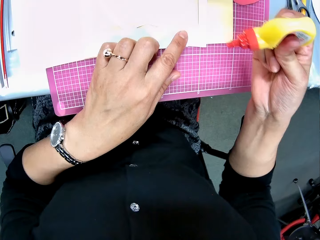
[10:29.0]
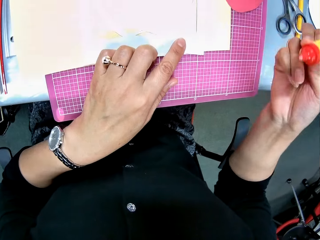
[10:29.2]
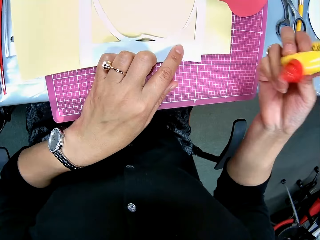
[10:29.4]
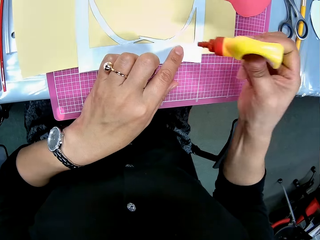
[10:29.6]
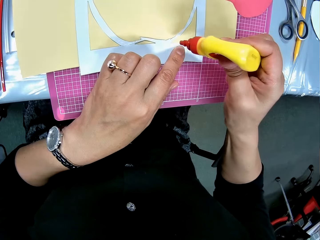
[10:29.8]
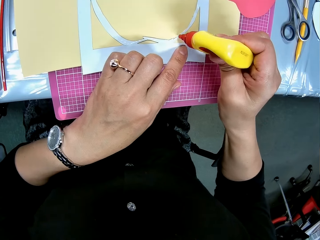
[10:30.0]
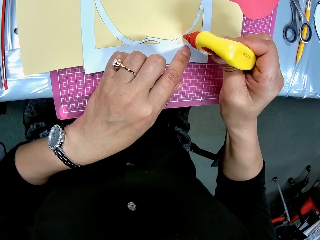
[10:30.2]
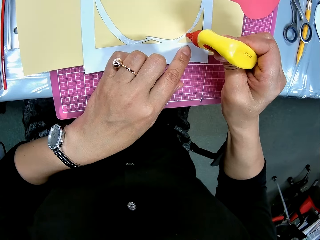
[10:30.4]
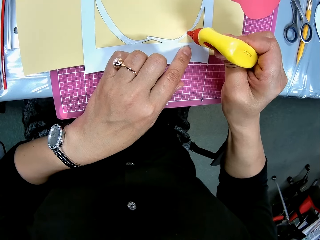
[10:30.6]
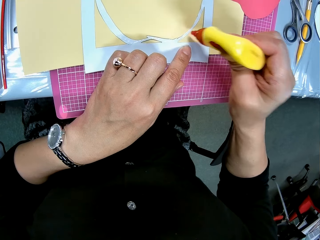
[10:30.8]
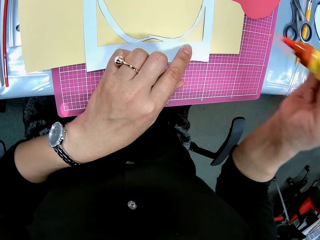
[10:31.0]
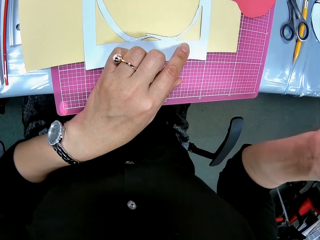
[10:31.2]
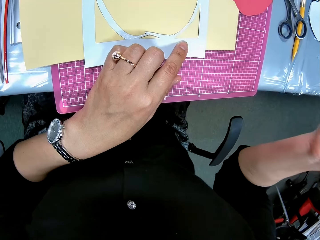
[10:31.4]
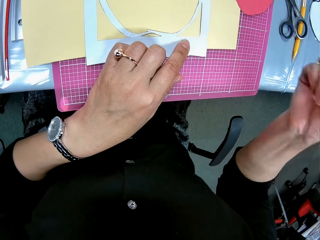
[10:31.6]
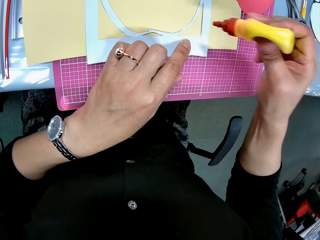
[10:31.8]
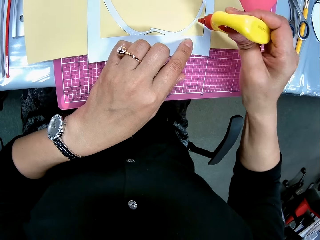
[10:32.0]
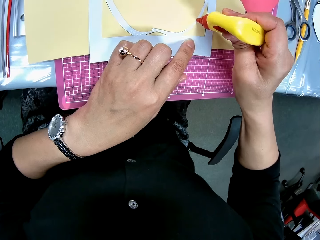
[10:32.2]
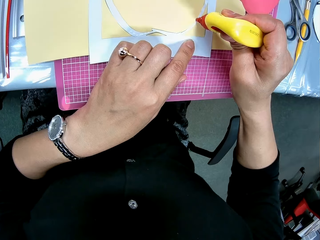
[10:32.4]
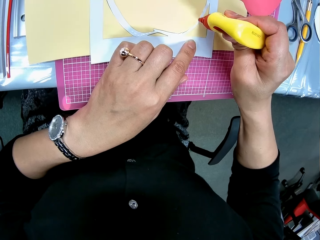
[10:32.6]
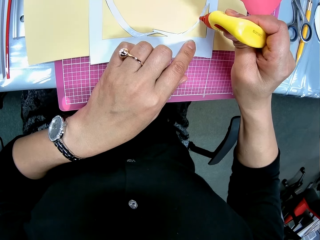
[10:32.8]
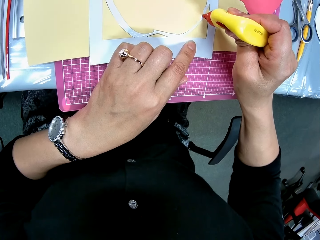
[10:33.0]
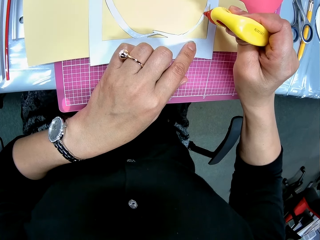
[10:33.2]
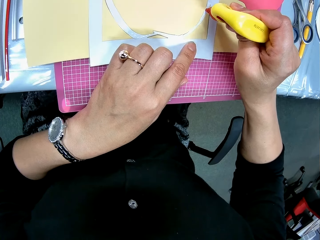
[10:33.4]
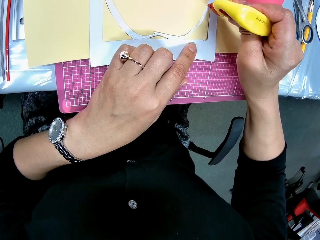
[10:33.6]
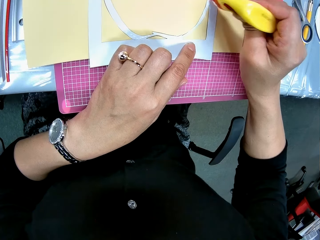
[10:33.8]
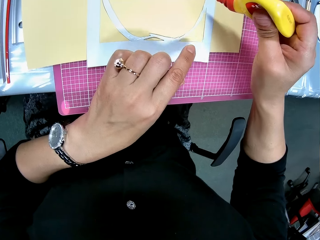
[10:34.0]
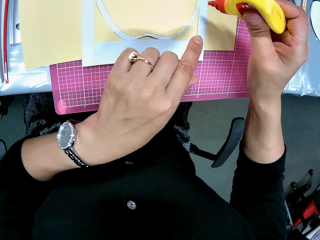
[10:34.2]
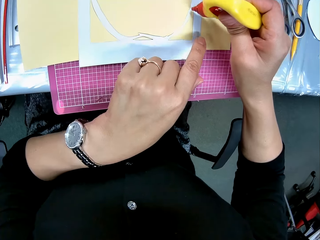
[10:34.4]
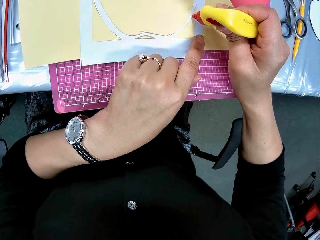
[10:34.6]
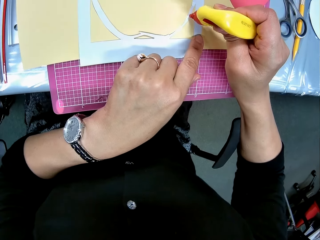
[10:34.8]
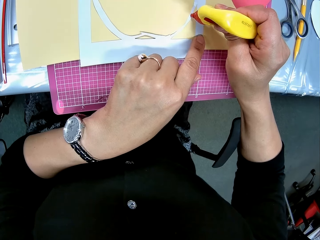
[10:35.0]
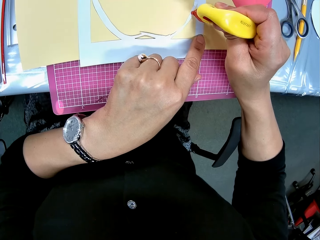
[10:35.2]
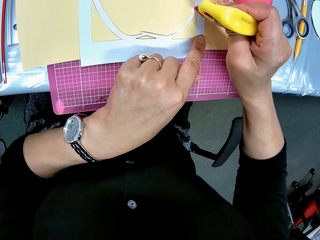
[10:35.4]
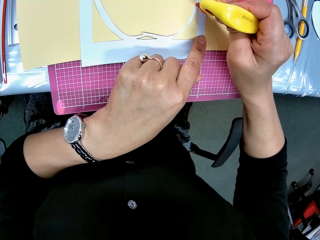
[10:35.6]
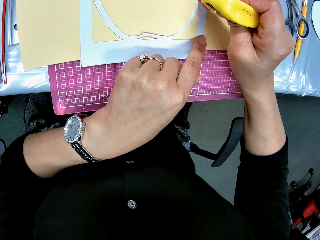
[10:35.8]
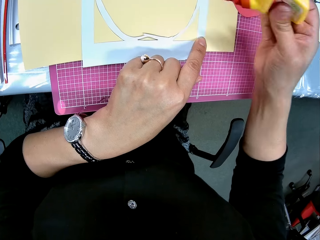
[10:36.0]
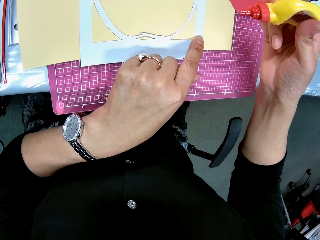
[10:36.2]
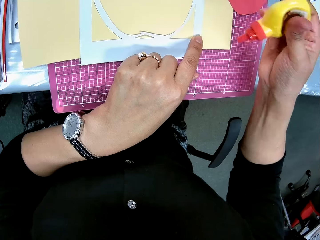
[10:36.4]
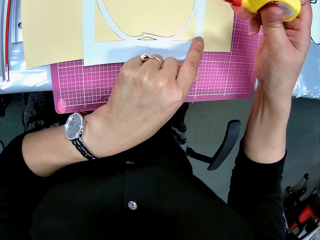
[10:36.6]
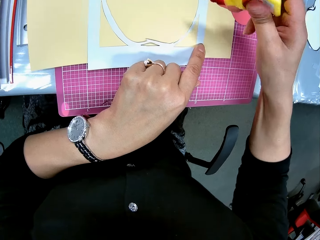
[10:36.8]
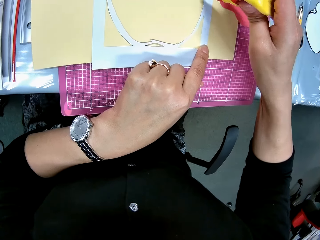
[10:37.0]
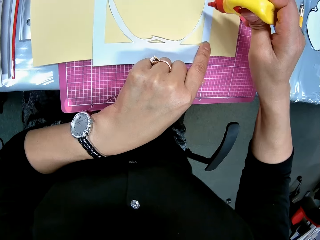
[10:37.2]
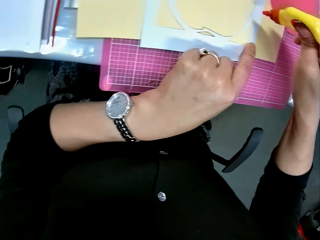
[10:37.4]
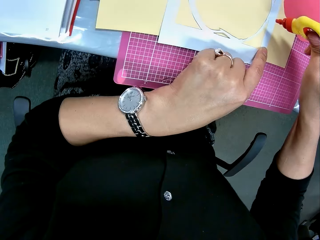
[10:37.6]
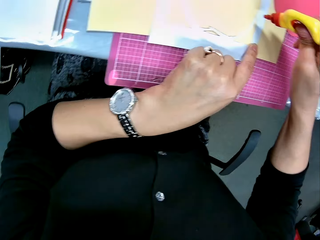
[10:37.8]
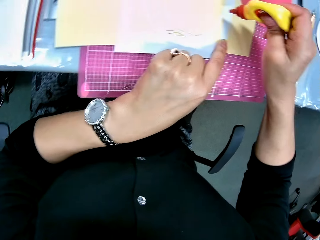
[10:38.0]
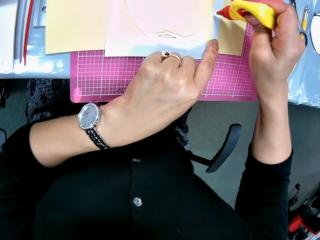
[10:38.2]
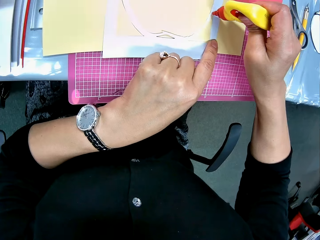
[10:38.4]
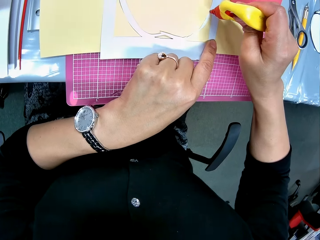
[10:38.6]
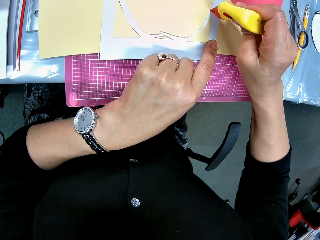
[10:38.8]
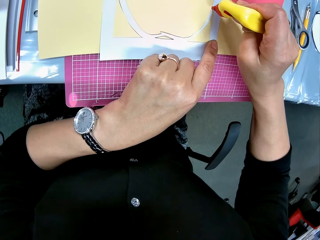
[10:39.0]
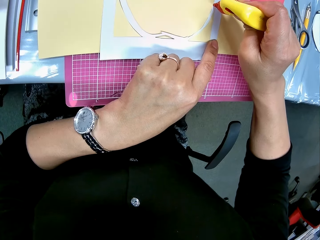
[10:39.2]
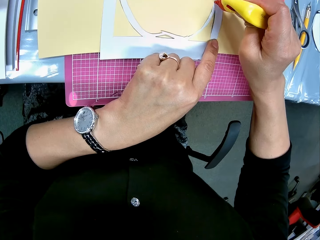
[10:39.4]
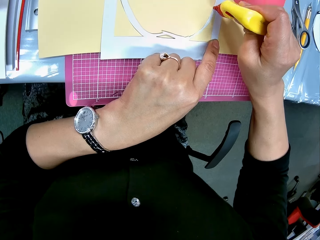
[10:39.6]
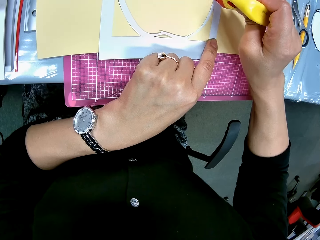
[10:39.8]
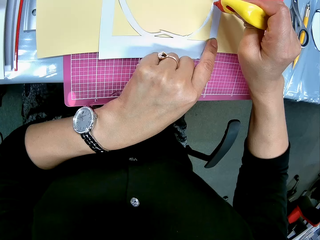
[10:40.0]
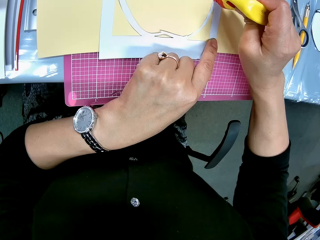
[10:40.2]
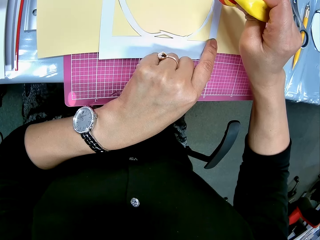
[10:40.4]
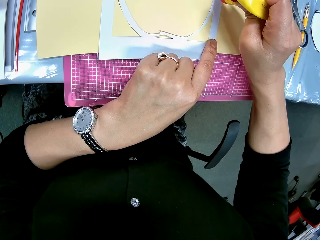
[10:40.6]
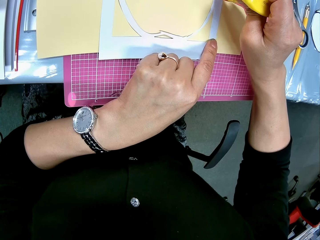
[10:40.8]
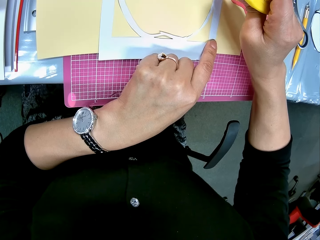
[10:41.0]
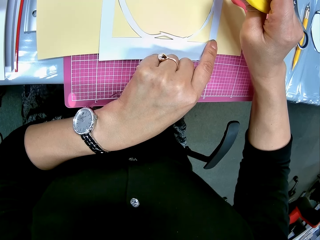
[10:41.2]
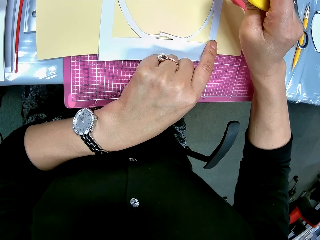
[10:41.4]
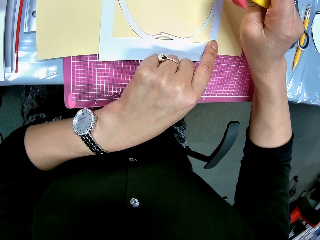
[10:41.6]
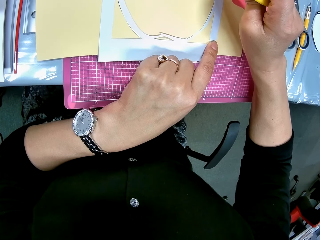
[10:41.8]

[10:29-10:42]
The camera wearer raises her hand. She shakes the glue container slightly. She moves her hand towards the paperboard. She continues to apply glue to the white paper craft or paperboard. She raises her hand, lowers her hand towards the paperboard and applies glue on the paperboard. She moves her hand forwards and applies glue on the paperboard. She raises her hand. She presses the glue container. She lowers her hand towards the paperboard. She continues to apply glue to the white paper craft.

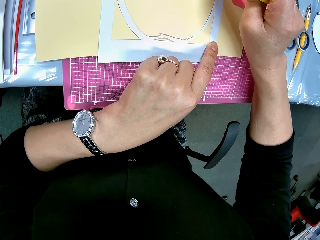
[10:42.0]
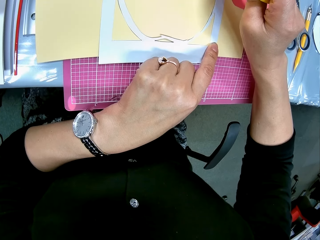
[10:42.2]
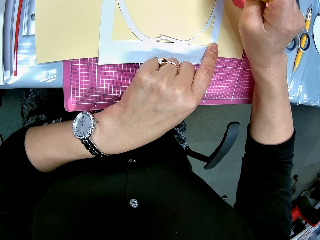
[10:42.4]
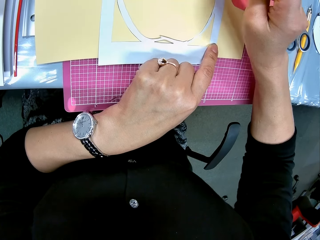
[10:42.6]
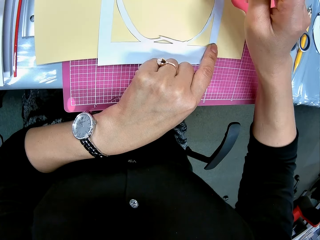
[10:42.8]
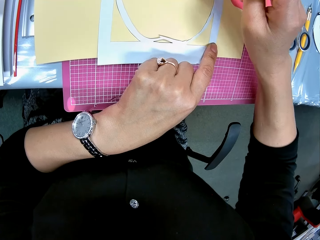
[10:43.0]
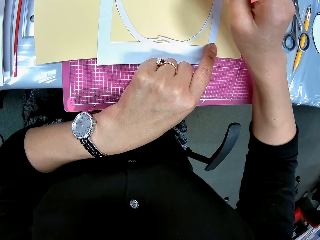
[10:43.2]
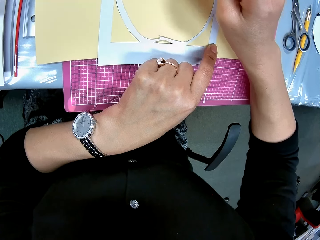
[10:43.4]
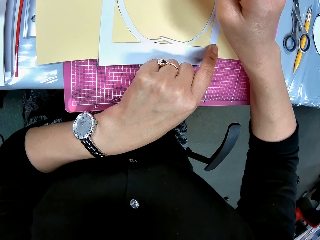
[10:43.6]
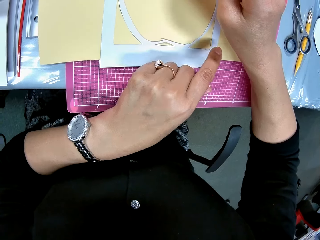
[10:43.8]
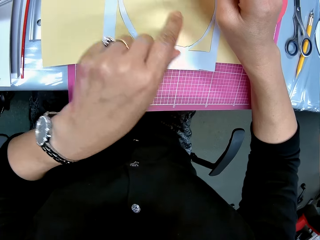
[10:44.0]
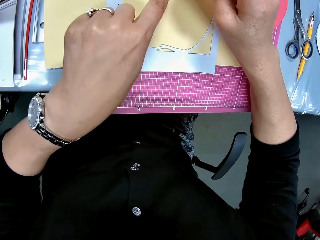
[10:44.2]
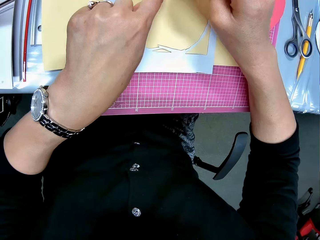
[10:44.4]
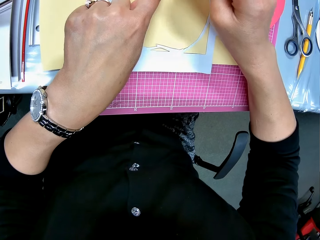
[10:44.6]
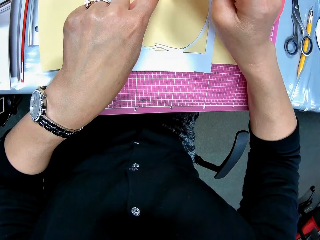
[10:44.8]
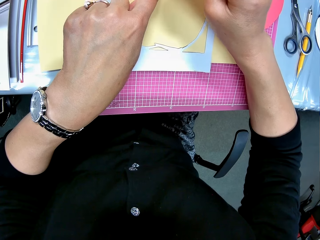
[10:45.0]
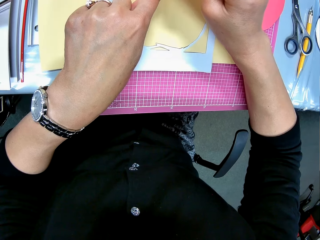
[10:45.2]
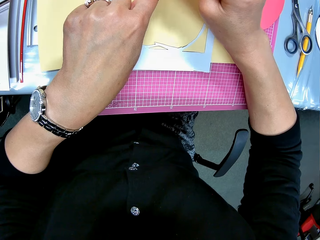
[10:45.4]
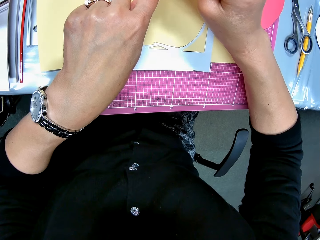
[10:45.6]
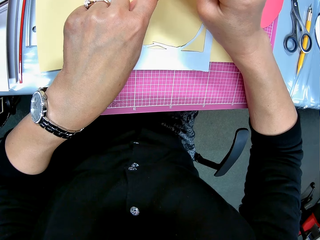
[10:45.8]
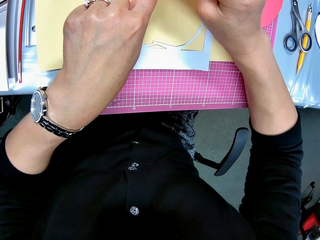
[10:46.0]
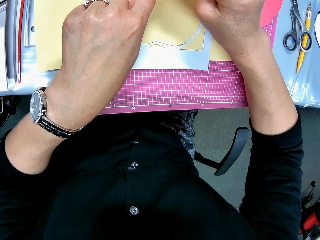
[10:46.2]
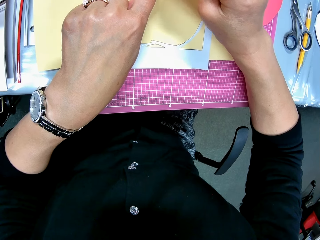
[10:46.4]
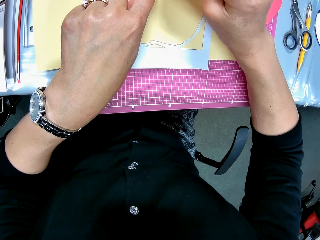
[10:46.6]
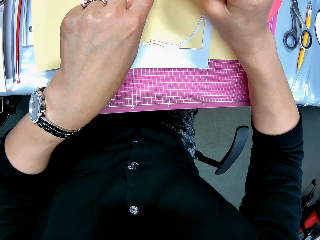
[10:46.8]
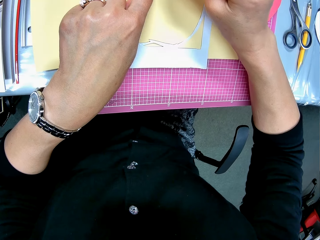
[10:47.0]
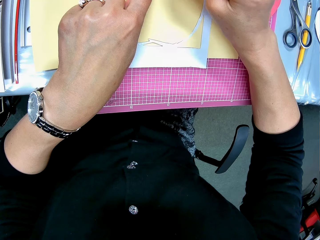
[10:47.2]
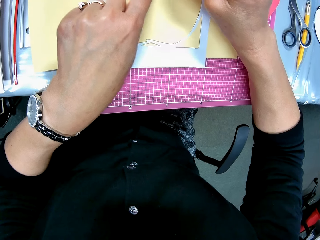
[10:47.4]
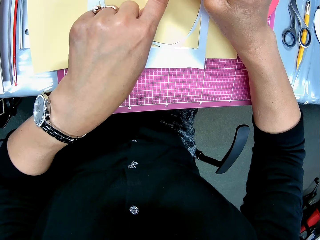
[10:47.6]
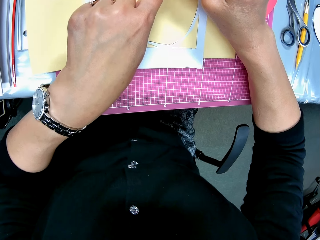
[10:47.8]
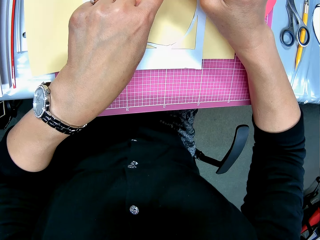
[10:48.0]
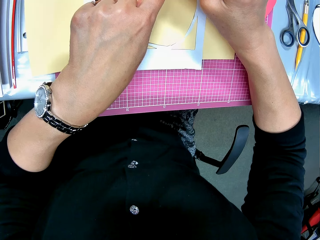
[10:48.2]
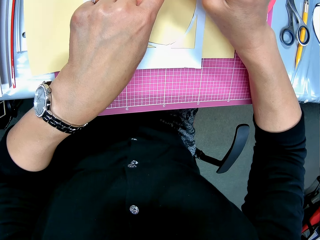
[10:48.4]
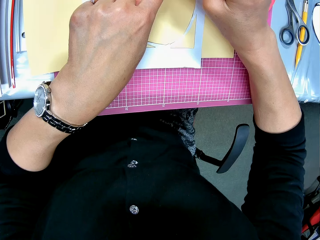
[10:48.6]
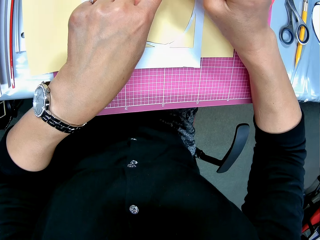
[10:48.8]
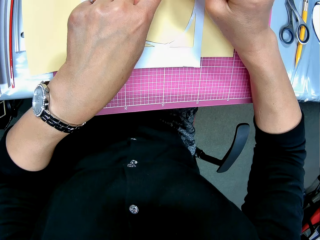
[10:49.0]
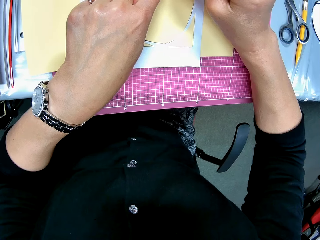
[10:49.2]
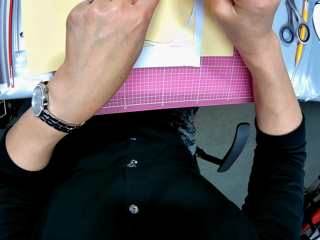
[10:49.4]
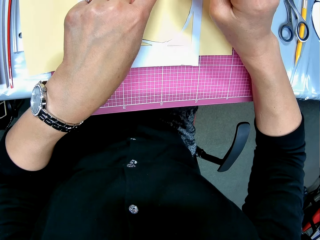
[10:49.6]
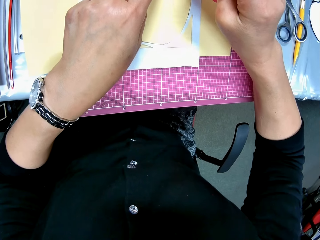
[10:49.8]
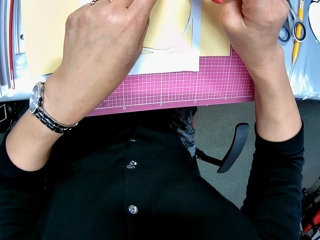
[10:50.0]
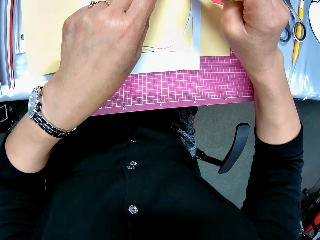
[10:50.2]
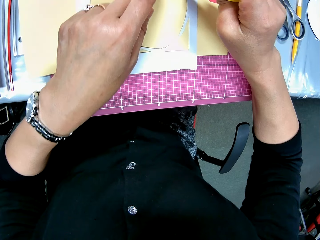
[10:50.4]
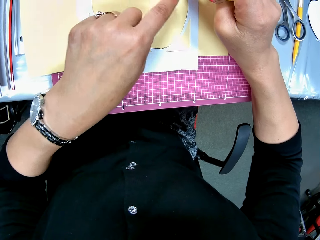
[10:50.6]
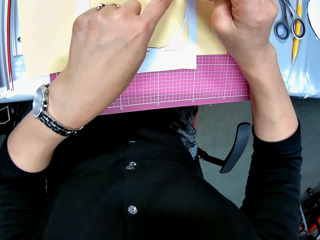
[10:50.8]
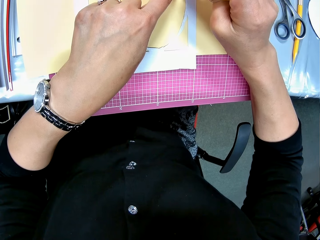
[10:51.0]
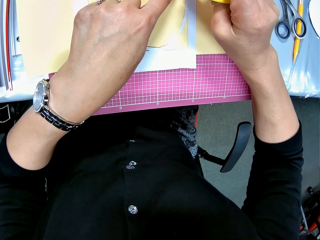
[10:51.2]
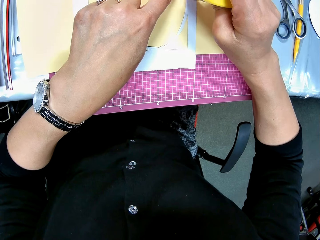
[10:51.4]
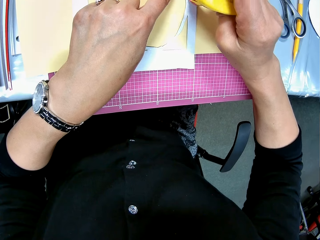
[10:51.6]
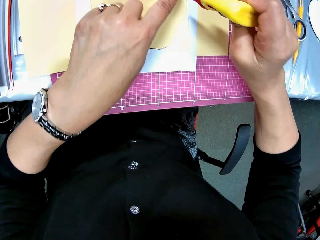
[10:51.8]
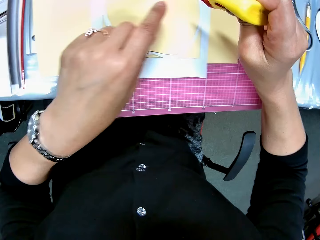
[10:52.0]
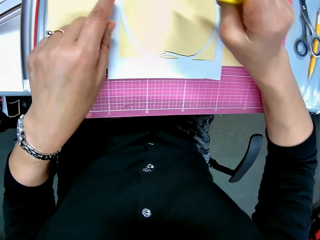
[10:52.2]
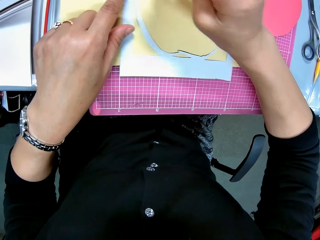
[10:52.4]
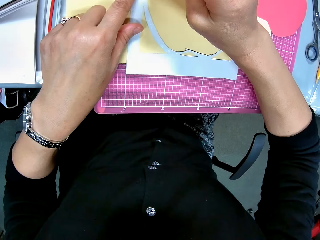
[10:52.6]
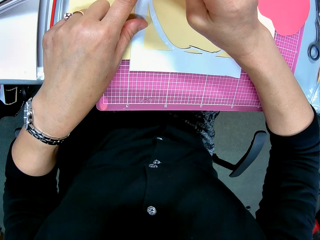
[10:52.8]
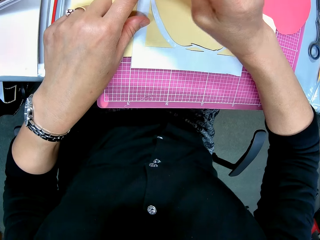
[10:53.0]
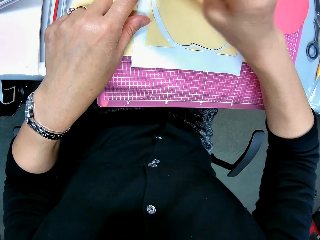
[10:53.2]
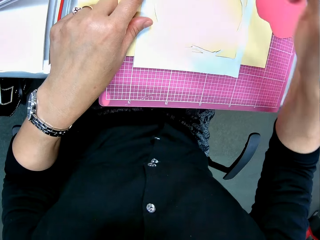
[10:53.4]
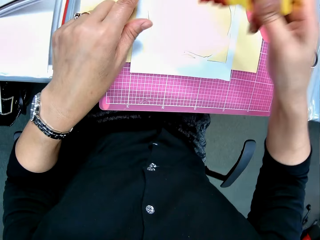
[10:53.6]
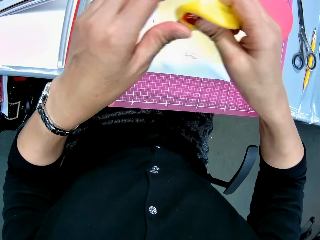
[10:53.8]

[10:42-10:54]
The camera wearer moves her hand forwards and applies glue on the paperboard. She moves her hand forwards and applies glue on the paperboard. She moves her hand backwards and applies glue on the paperboard. She moves her hand backwards and applies glue on the paperboard.
